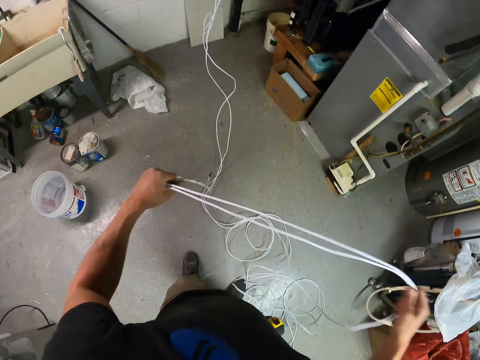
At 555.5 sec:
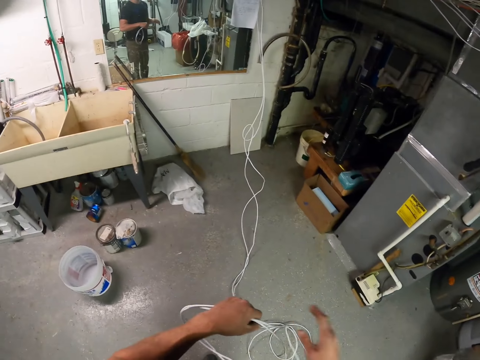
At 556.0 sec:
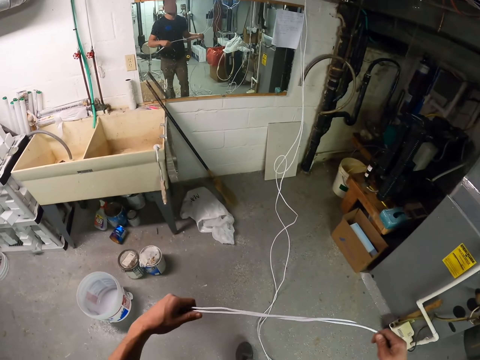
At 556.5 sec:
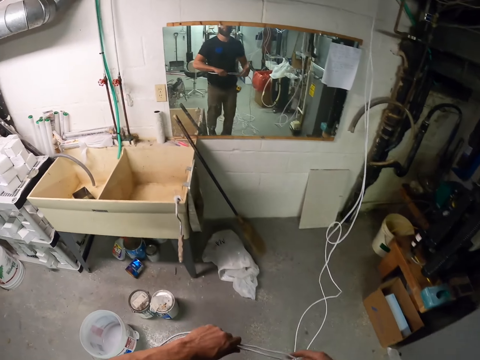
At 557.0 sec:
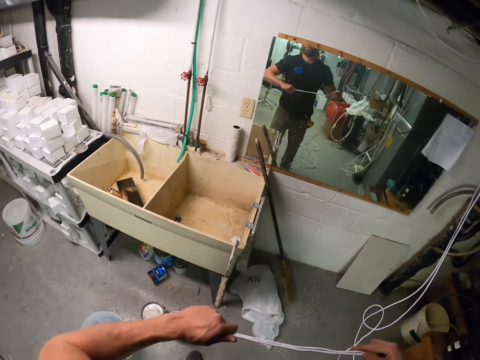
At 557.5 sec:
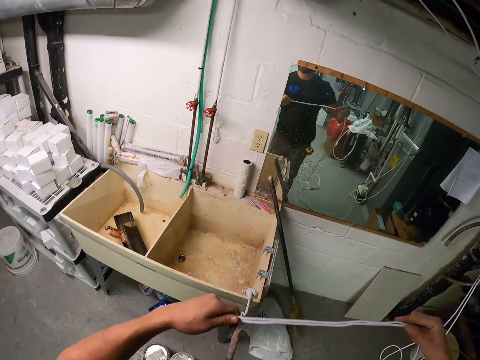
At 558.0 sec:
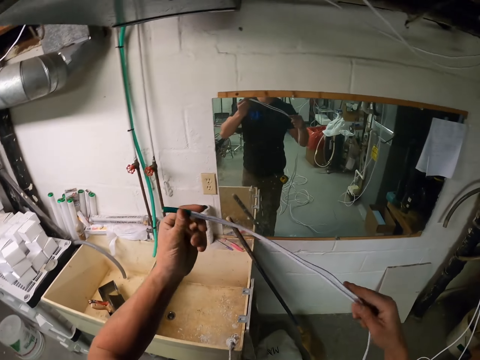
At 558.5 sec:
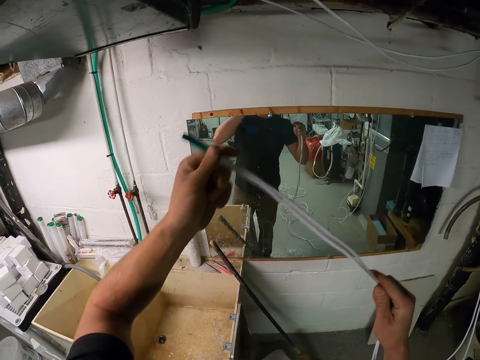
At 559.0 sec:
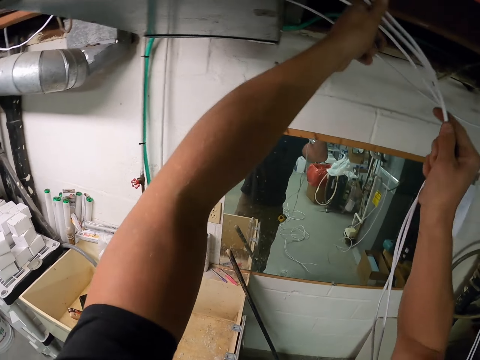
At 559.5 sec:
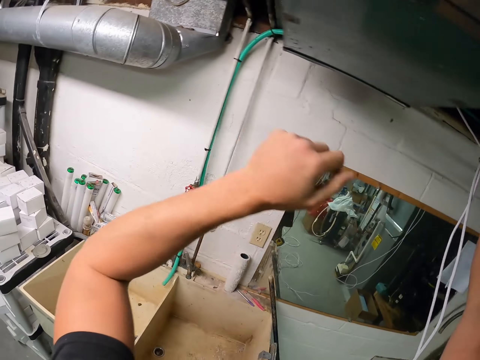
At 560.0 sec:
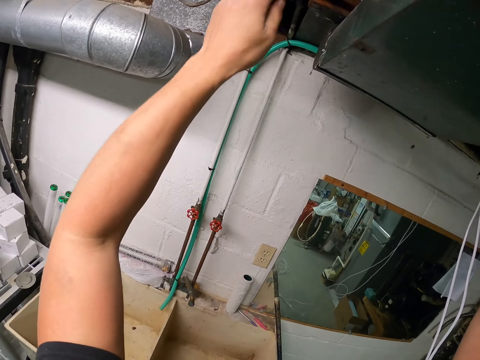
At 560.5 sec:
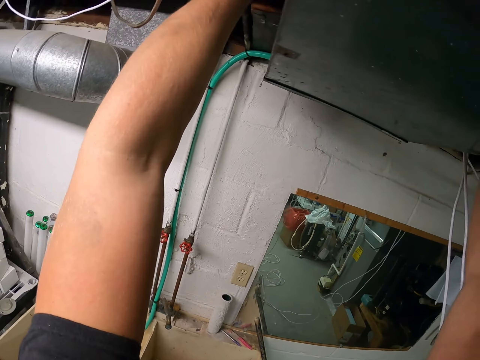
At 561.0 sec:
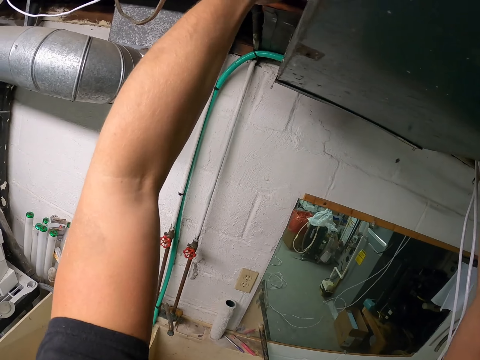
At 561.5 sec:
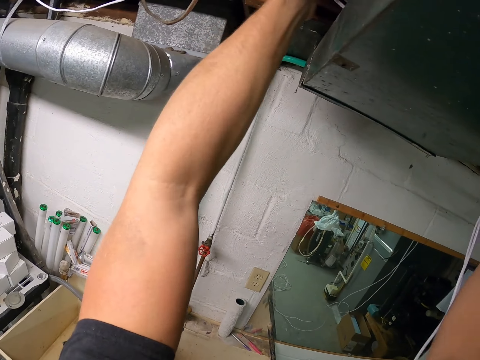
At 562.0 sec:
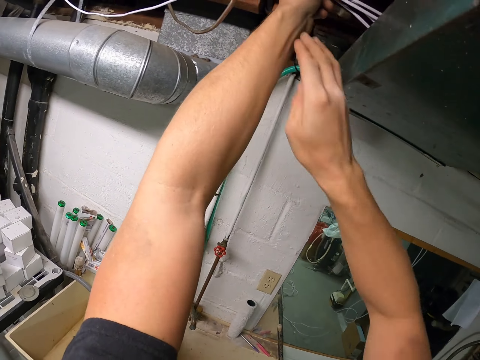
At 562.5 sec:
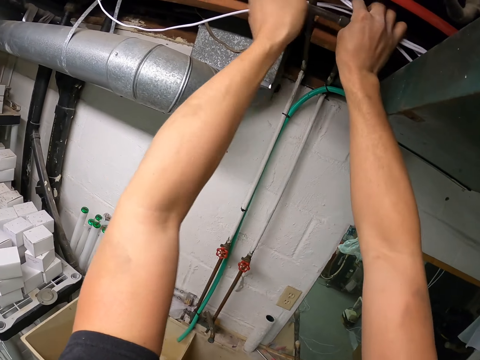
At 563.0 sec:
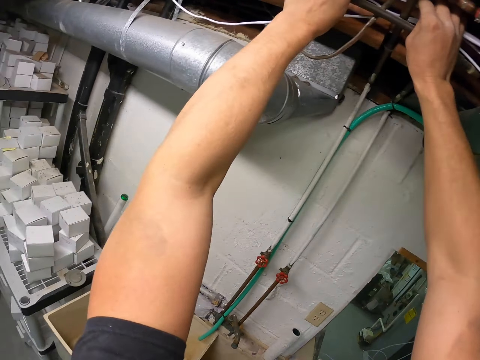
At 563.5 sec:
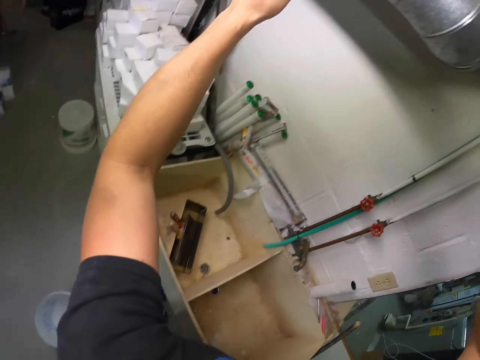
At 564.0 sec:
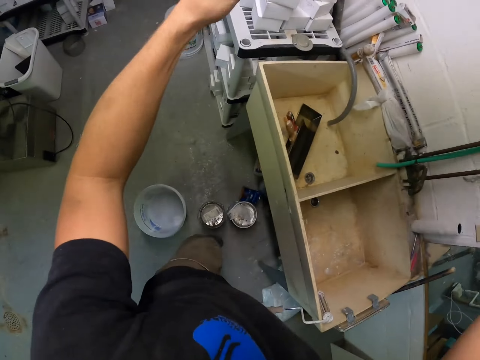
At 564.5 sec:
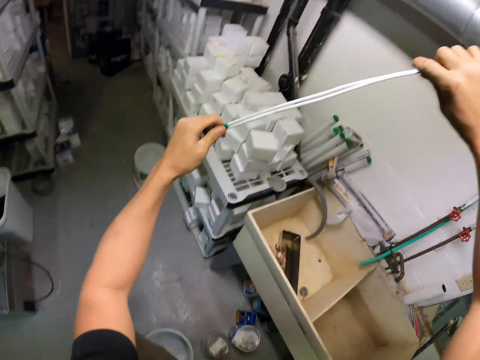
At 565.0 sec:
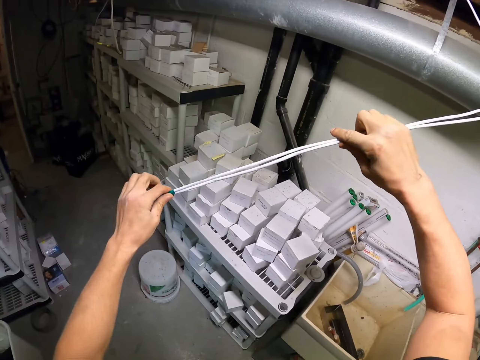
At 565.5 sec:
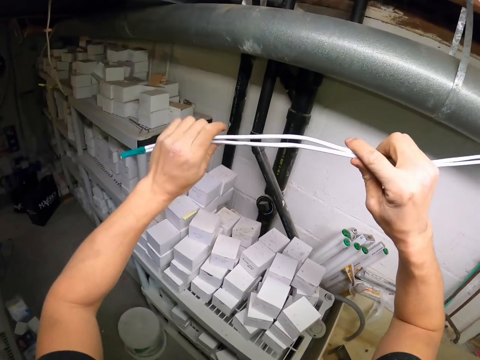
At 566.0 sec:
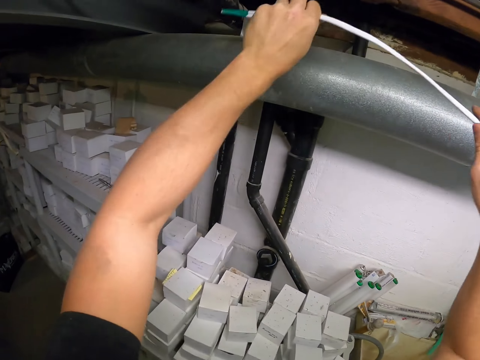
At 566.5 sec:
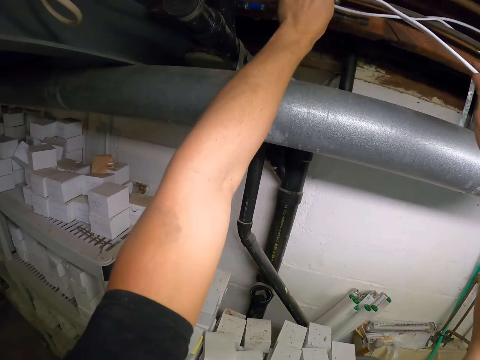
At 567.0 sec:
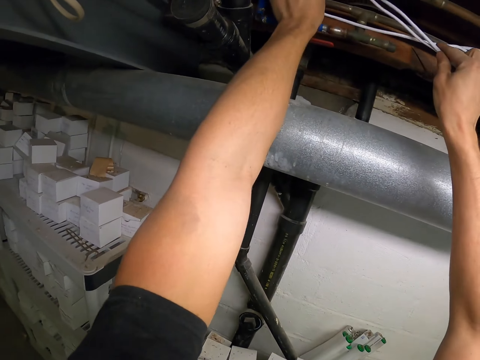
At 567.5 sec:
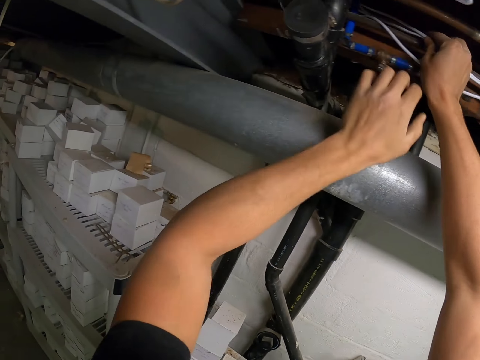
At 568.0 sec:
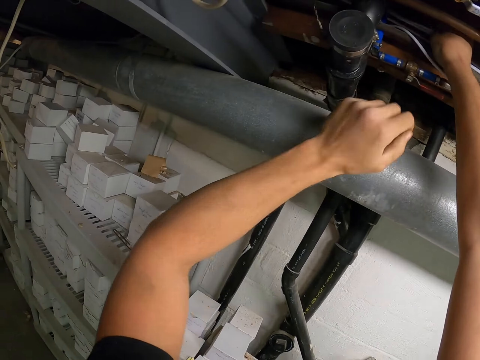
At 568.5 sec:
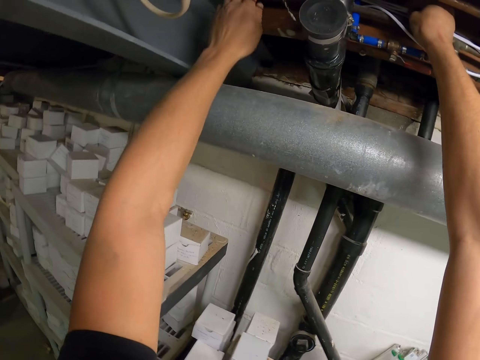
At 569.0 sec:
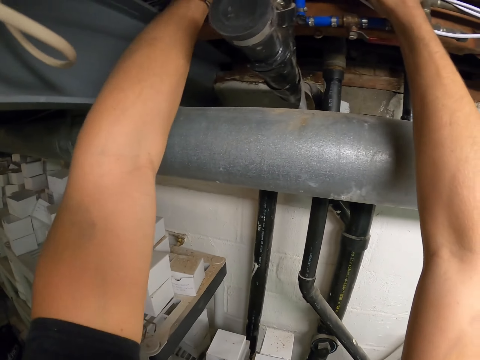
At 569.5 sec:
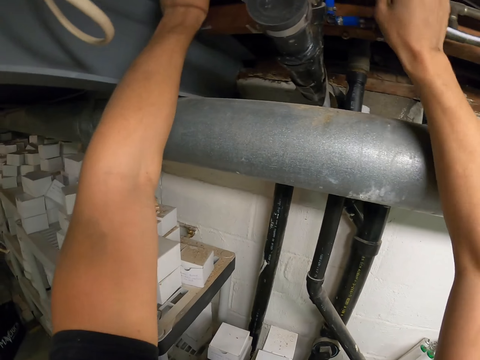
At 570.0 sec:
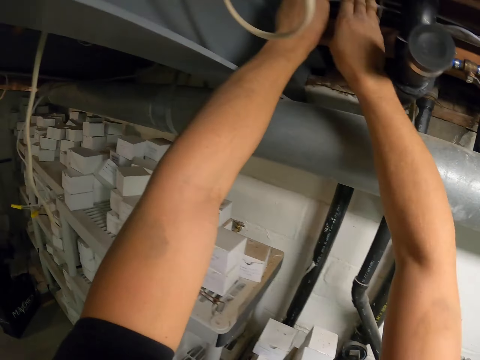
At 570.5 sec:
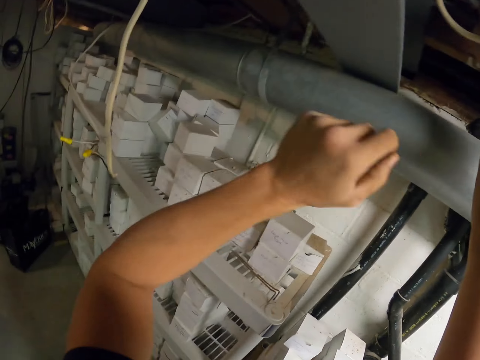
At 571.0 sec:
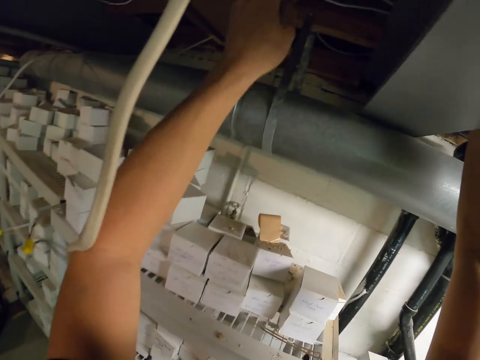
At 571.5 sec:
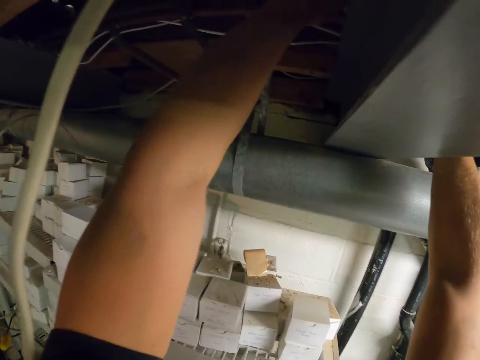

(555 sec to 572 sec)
The camera wearer holds the end of the wire. They pass the wire on top of the AC. They pull the wire. They pass the wire beside the pipe.

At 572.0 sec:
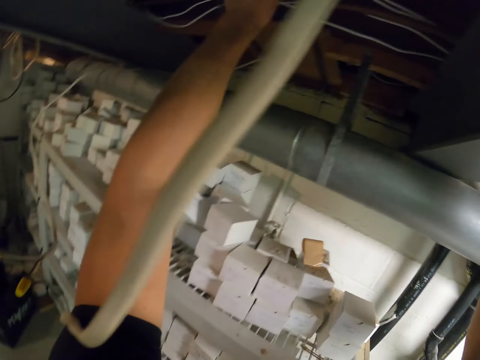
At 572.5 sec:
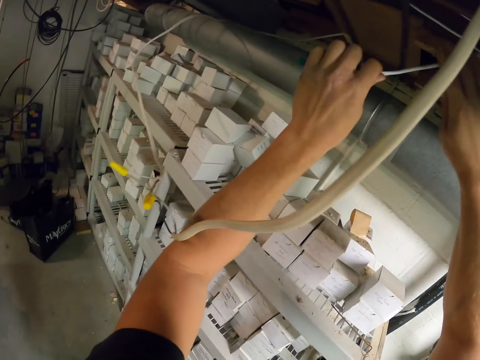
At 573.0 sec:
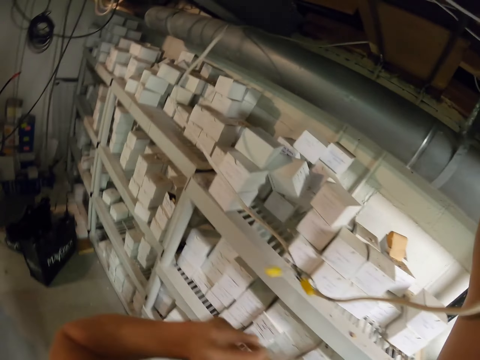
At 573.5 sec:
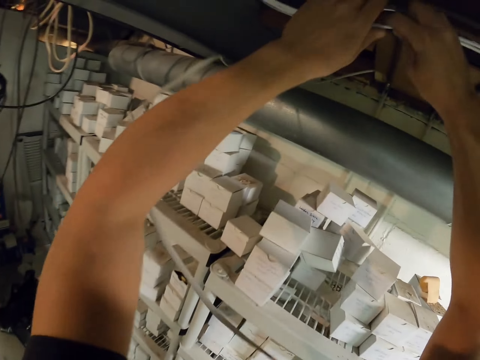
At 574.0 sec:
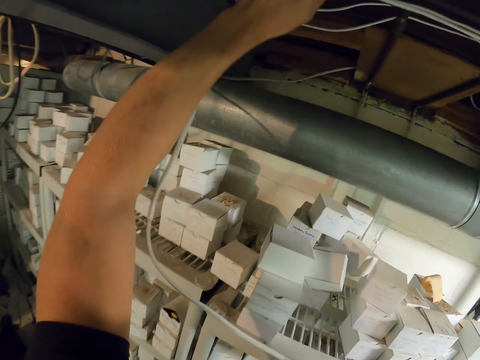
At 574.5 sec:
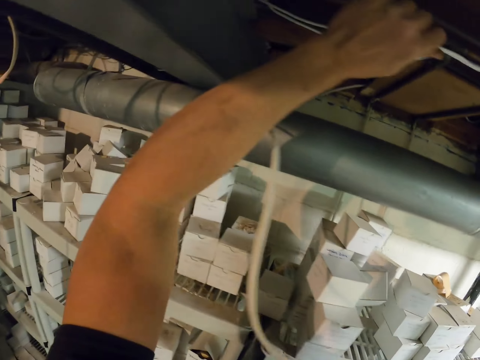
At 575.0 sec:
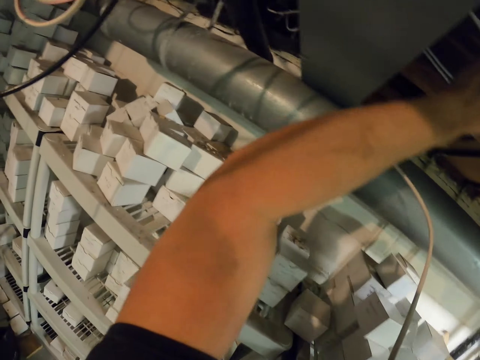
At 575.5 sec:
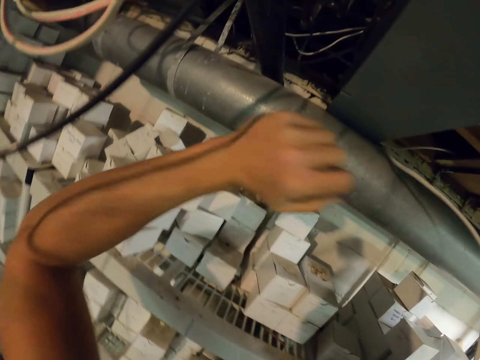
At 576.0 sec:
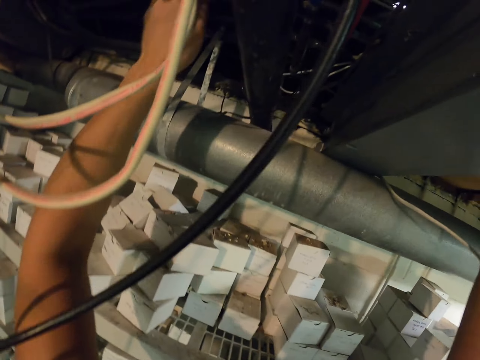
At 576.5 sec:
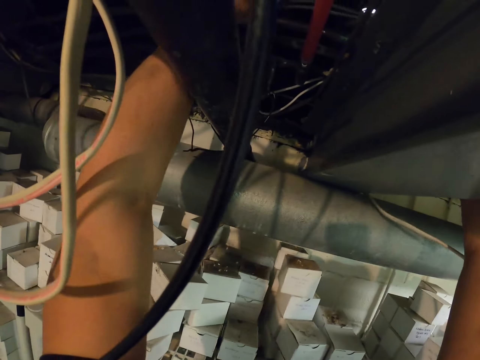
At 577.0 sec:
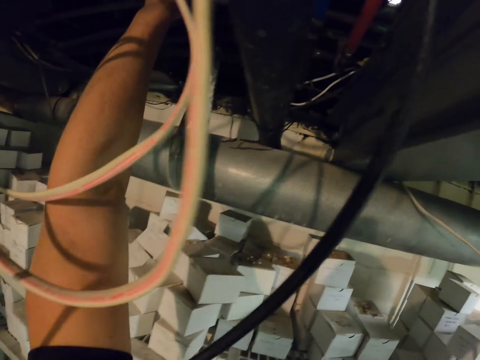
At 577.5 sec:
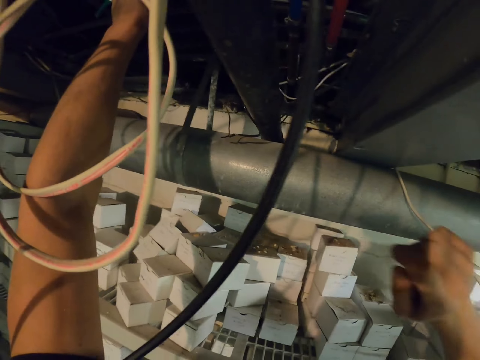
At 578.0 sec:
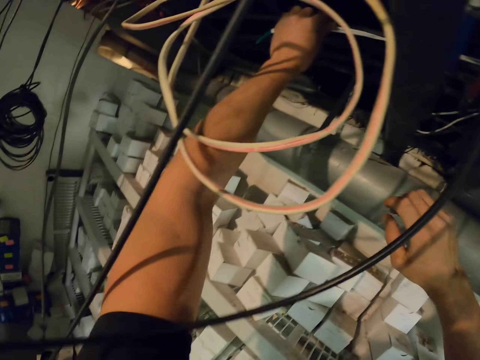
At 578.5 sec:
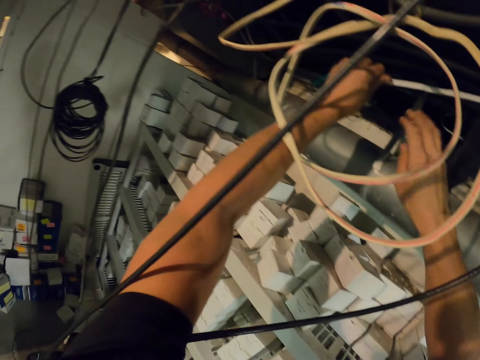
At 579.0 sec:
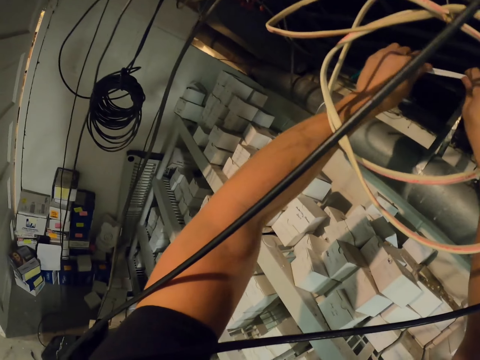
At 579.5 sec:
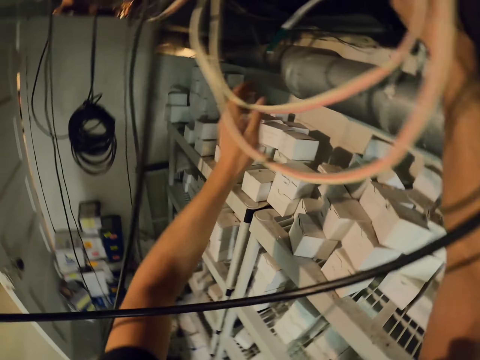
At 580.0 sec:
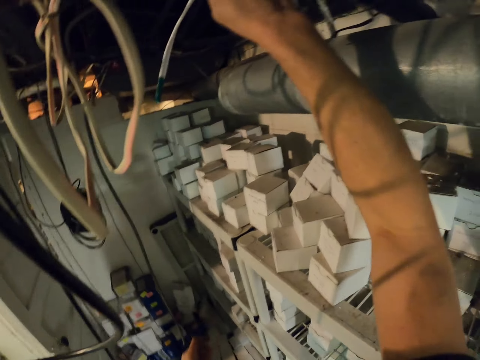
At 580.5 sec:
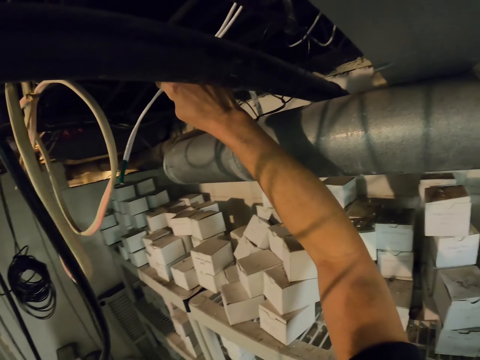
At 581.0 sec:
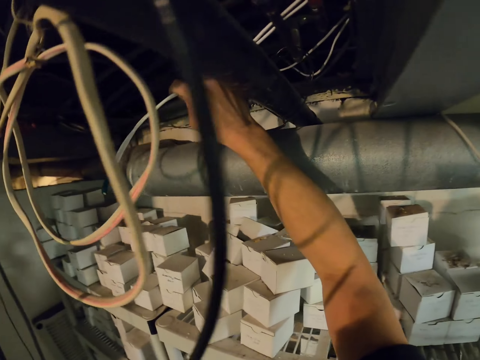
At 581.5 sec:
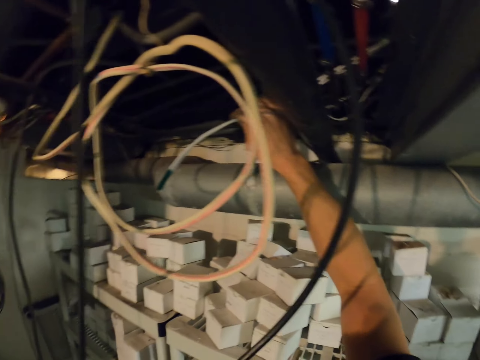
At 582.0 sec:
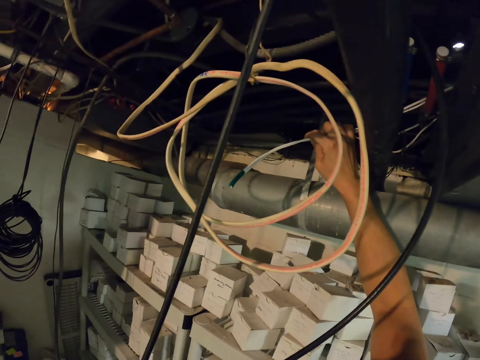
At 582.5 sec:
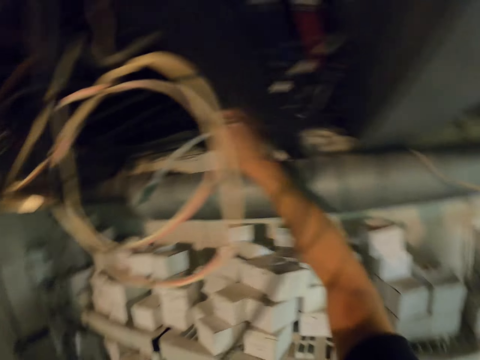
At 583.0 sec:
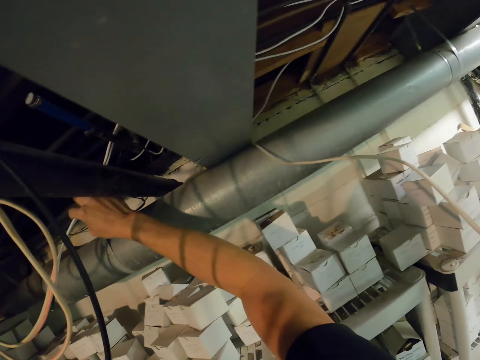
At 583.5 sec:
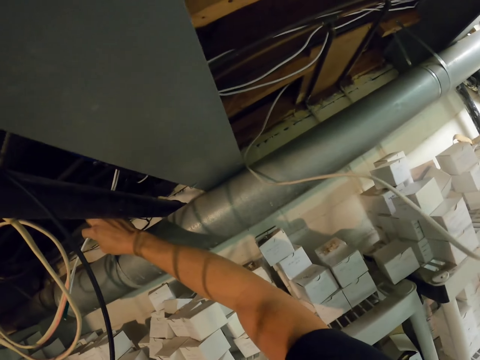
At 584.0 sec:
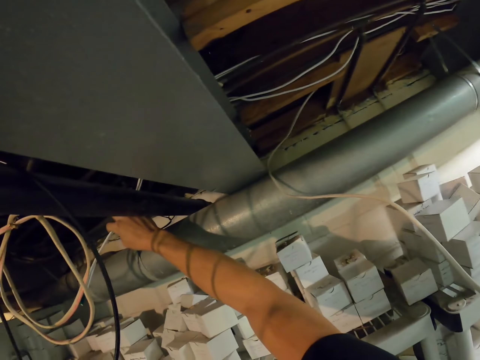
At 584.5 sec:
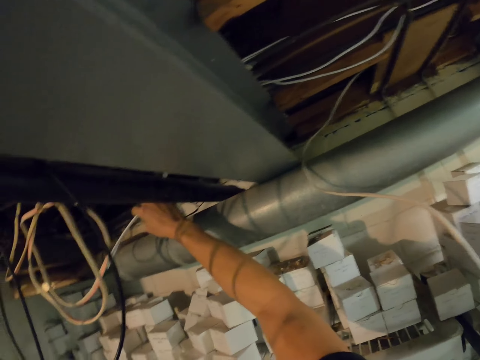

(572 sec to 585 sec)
The camera wearer holds the wire. They look around.
